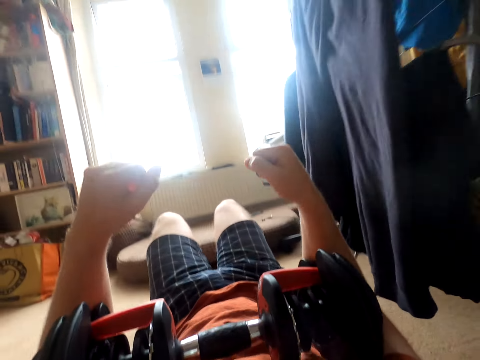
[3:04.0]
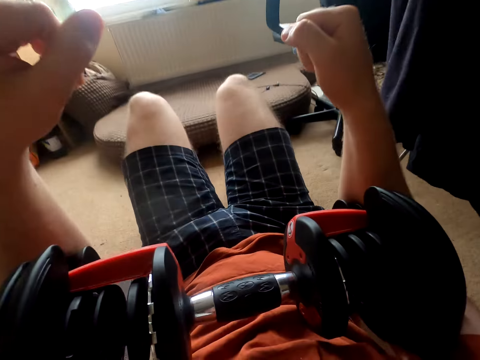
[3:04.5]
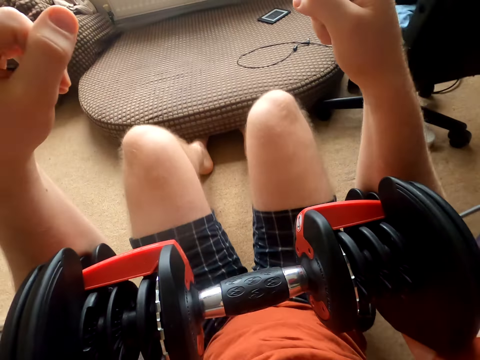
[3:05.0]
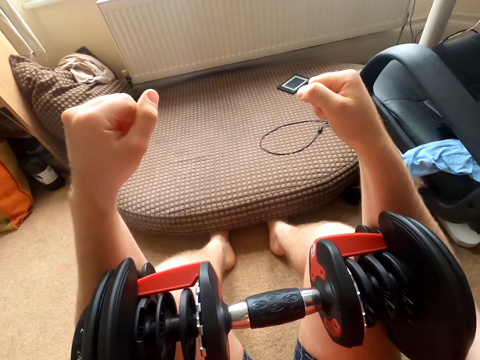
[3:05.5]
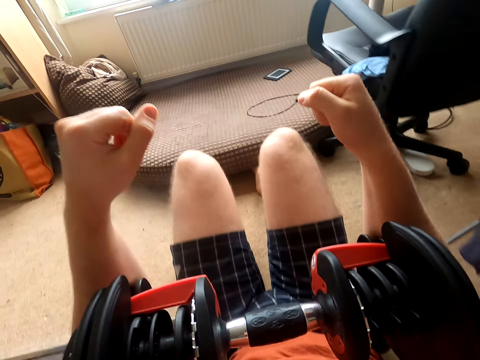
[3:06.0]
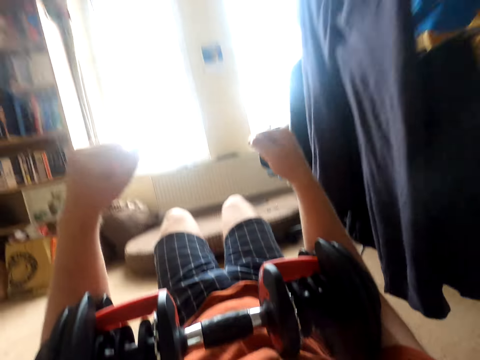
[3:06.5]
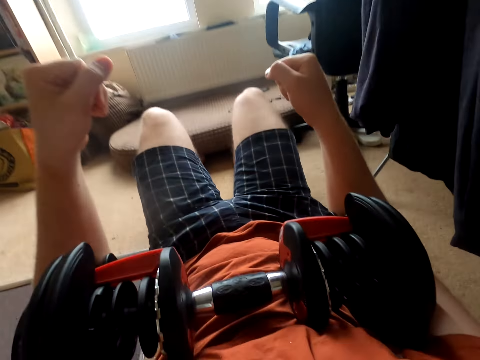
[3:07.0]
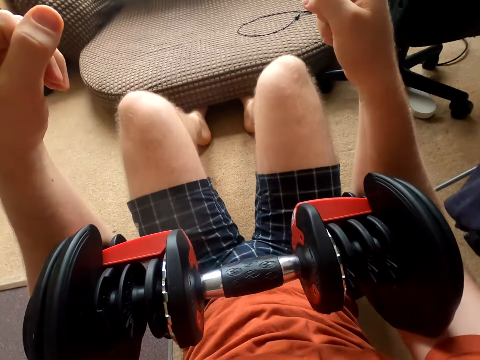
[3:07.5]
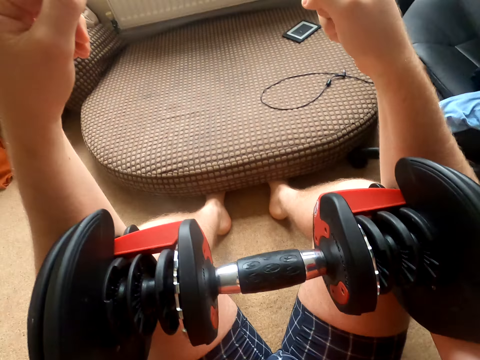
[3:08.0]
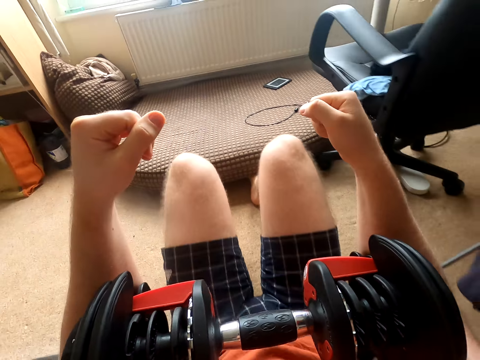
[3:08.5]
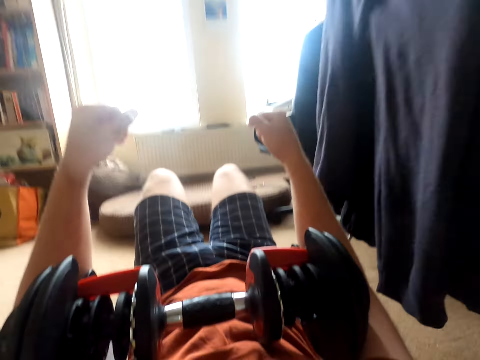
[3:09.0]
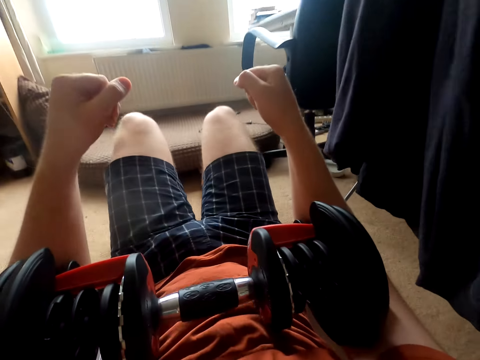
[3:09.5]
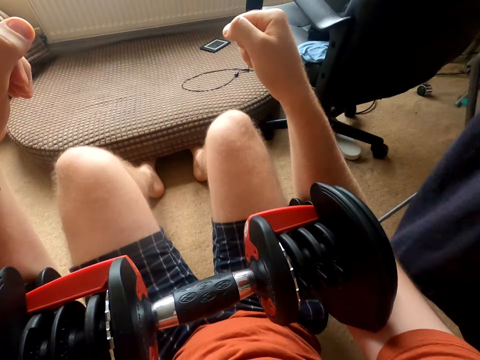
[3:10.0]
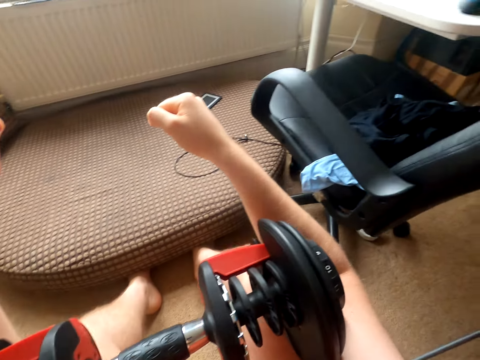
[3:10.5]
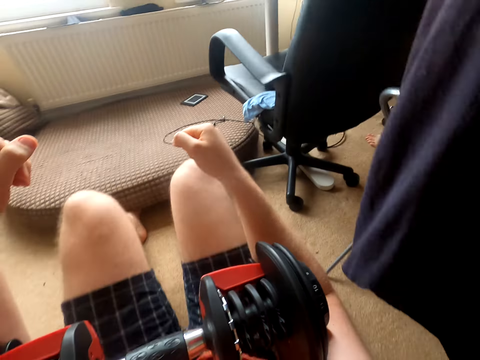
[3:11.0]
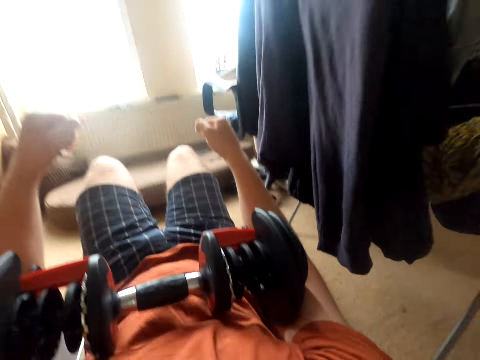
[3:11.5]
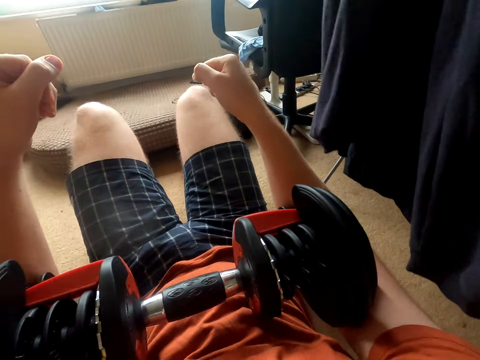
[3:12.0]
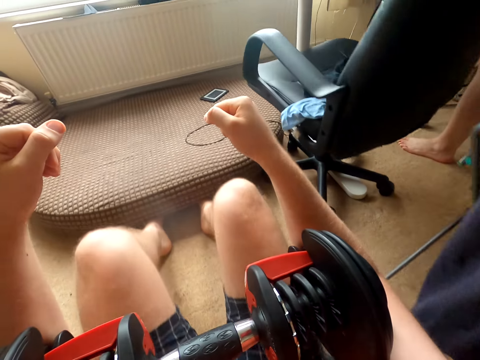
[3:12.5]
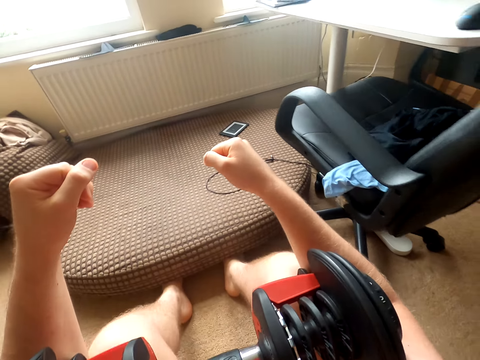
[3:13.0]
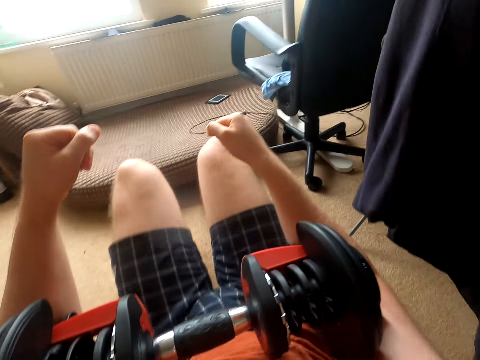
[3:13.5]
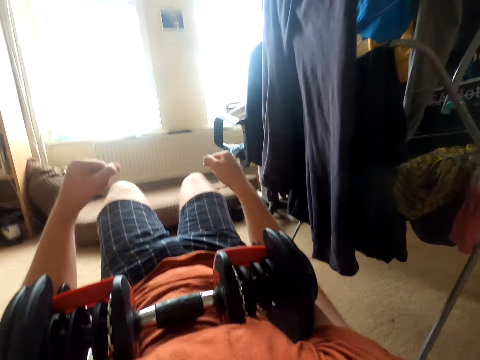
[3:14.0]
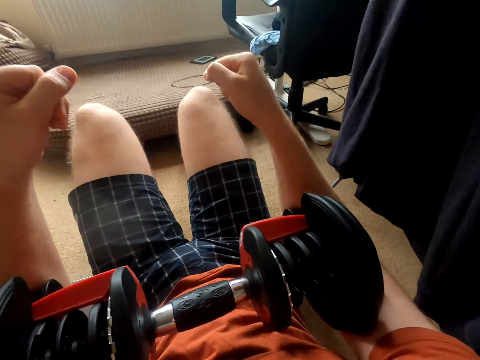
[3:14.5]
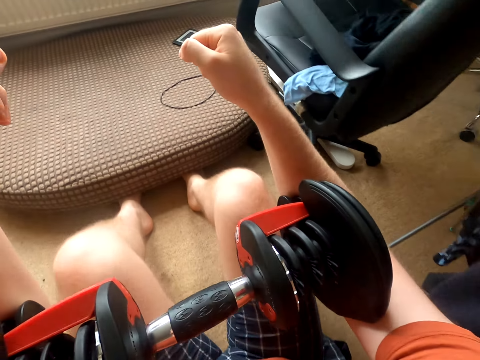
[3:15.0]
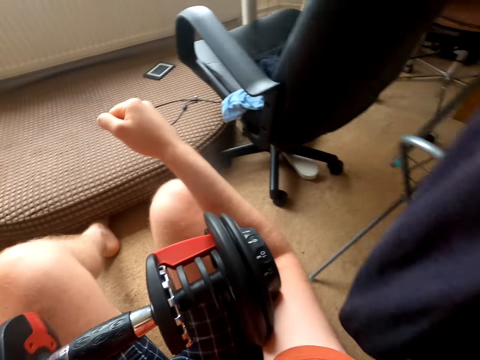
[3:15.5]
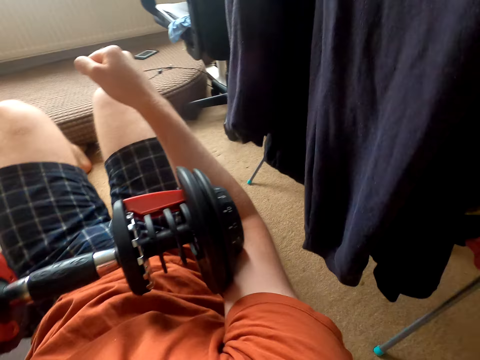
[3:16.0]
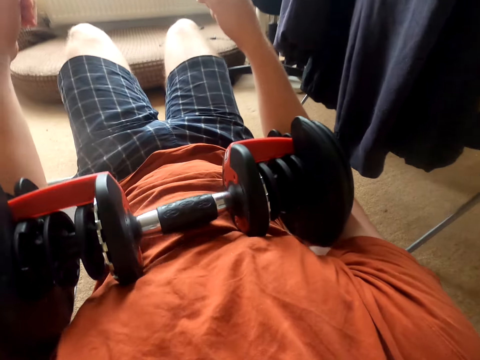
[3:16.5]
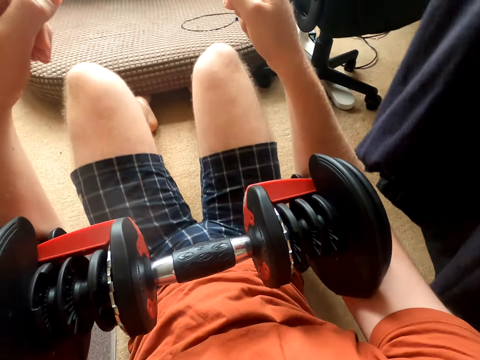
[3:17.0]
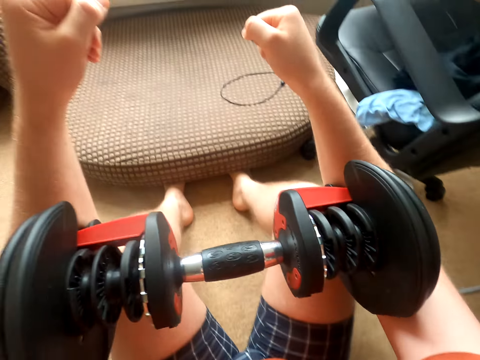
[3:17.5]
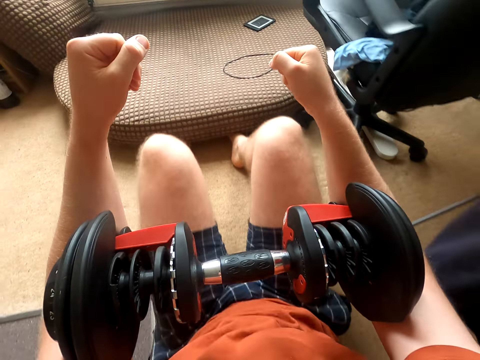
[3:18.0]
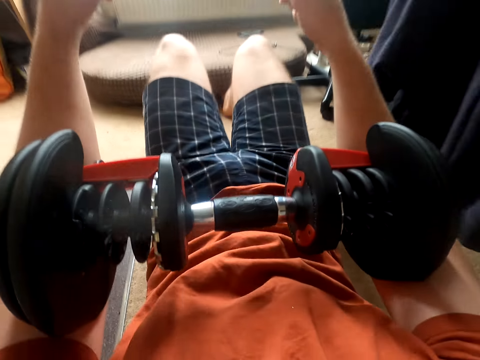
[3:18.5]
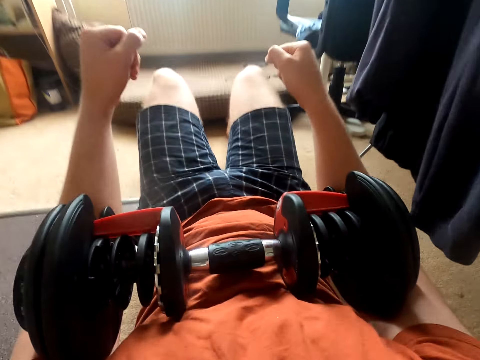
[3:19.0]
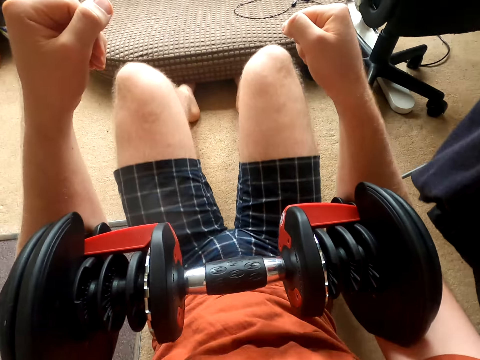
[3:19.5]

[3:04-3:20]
The camera wearer moves backwards. They move forward. They move backwards. They move forward. They move backwards. They move forward. They breathe. They move backwards. They move forward. They move backwards. They breathe. They move forward. They move backwards. They move forward. They breathe. They move backwards.

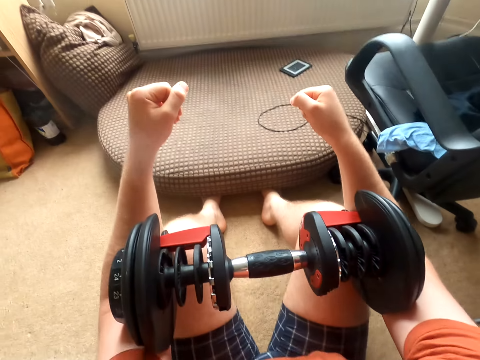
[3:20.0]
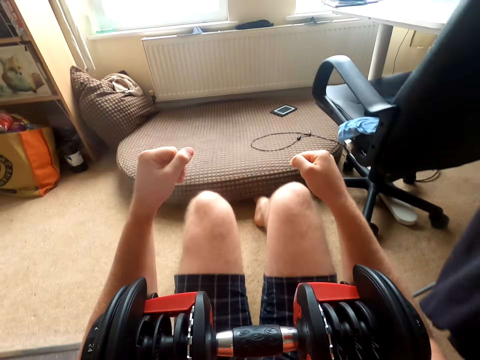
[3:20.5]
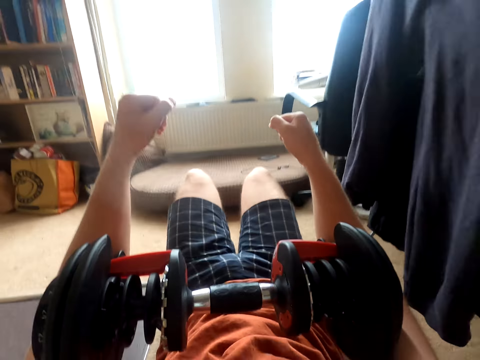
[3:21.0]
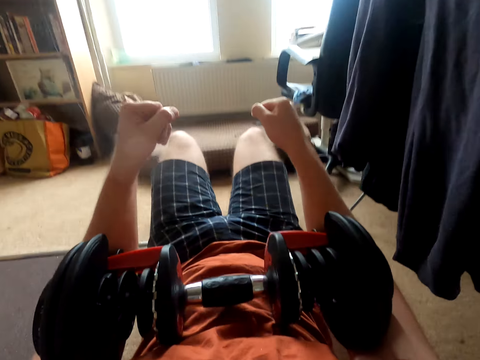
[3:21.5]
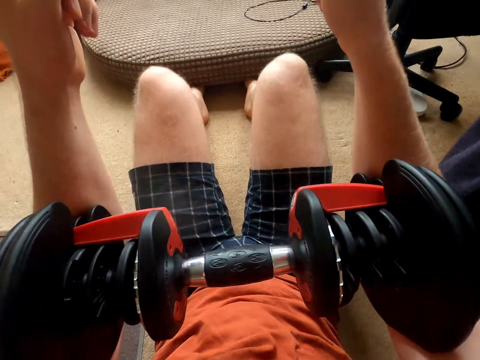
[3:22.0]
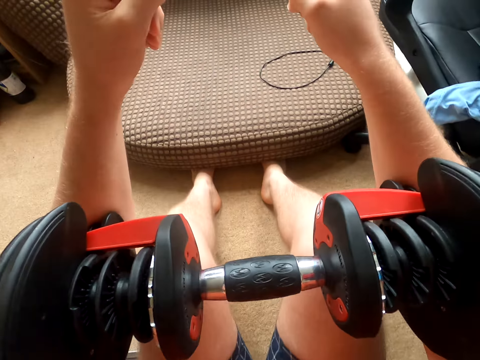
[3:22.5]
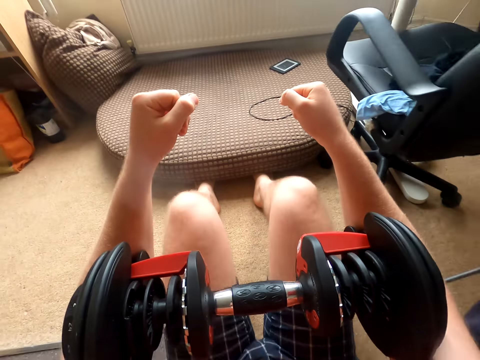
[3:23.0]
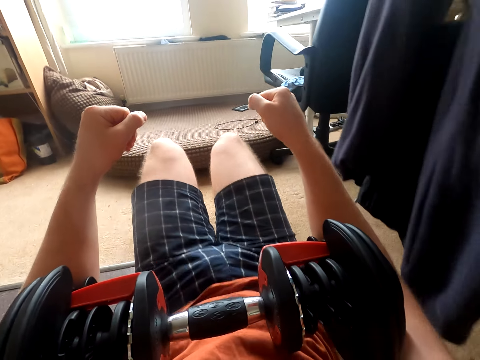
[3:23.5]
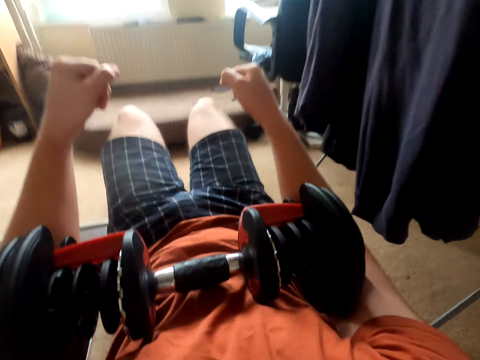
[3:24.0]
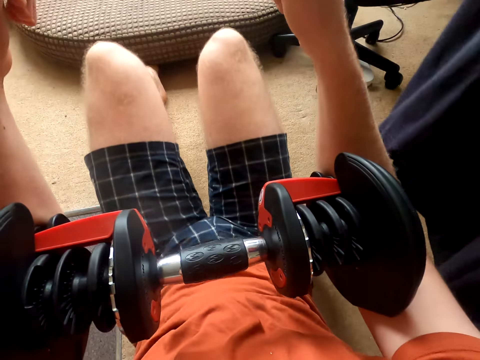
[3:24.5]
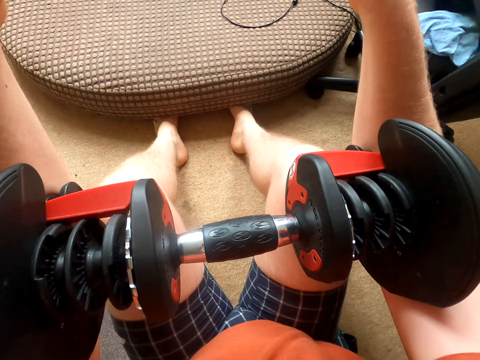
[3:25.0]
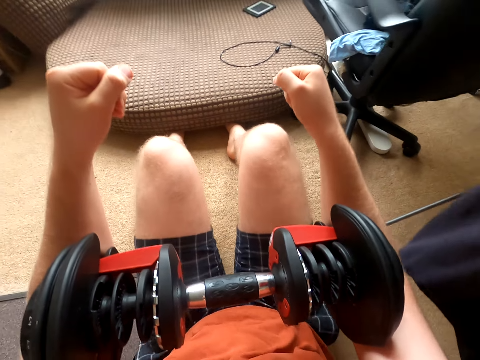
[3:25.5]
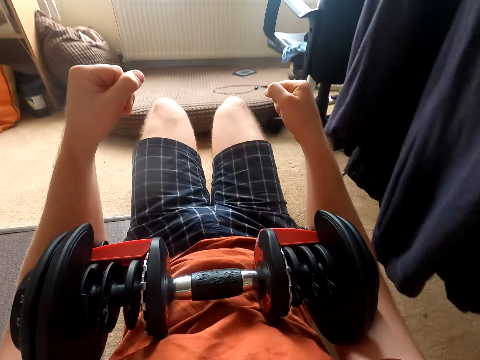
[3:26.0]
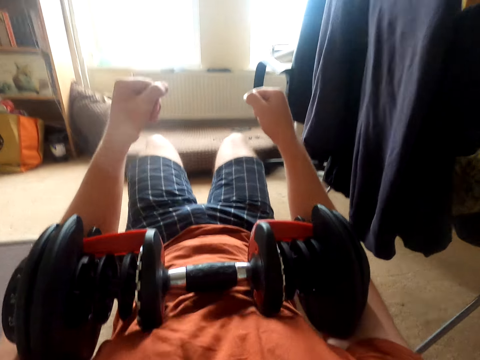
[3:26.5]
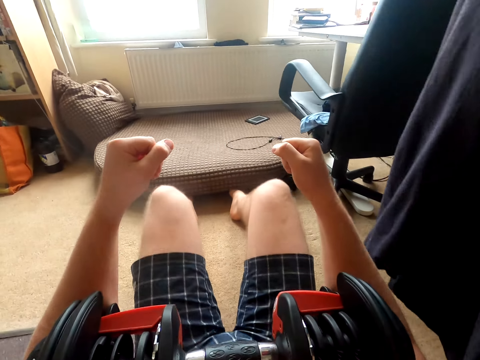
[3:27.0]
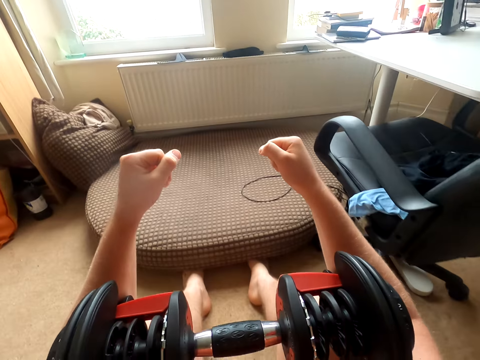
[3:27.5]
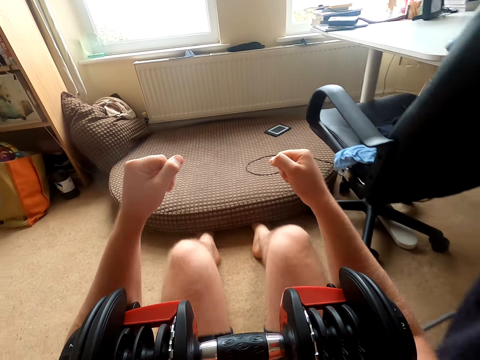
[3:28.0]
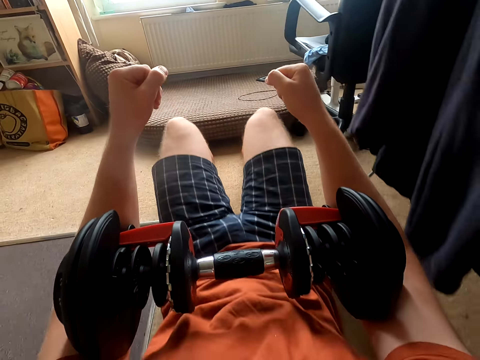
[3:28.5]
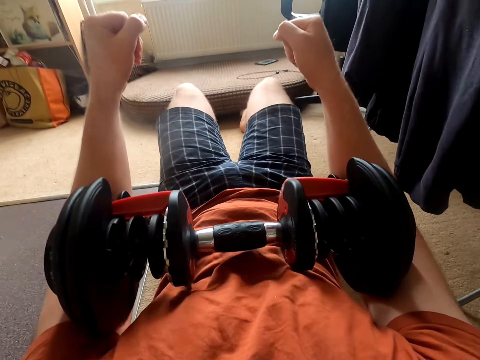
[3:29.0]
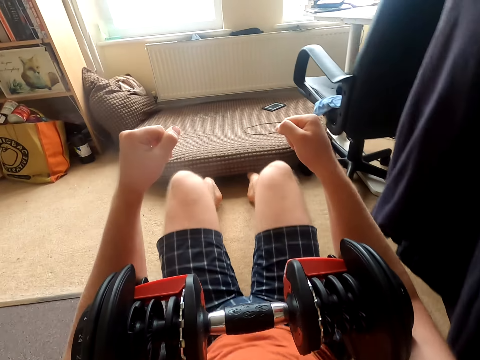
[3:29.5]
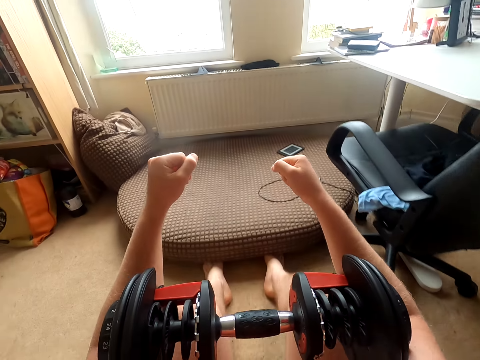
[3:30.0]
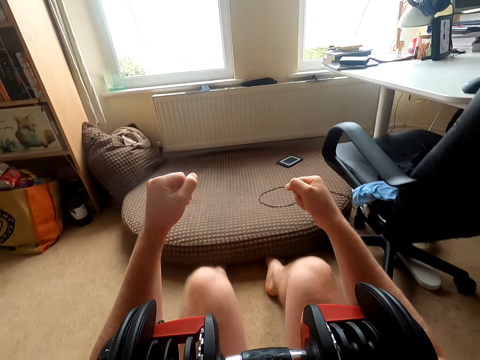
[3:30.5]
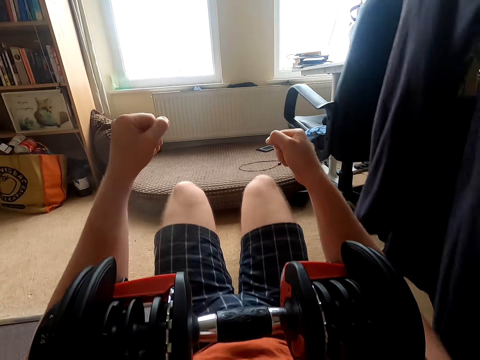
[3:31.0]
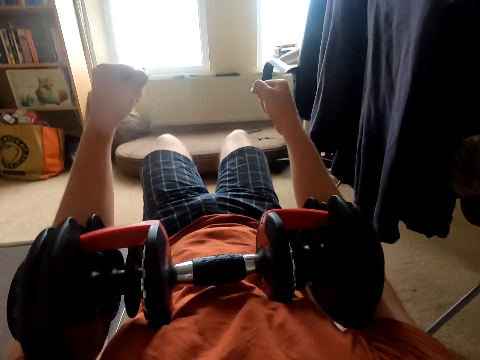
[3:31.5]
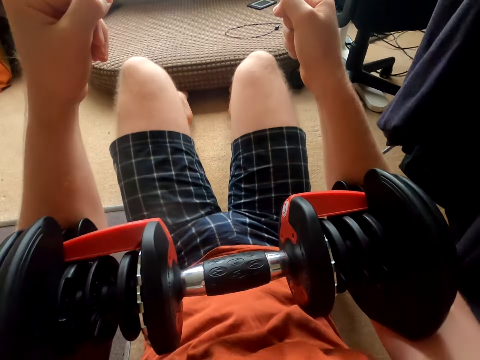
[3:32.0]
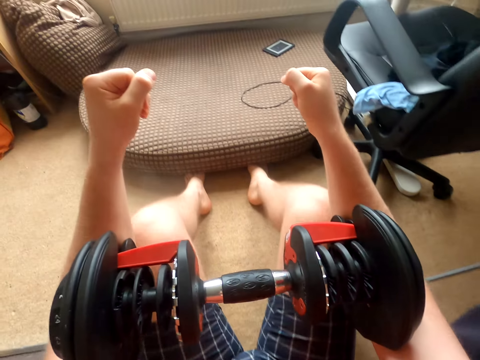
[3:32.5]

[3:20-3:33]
The camera wearer moves forward. They move backwards. They breathe. They move forward. They move backwards. They move forward. They breathe. They move backwards. They move forward. They move backwards. They breathe. They move forward. They move backwards.
